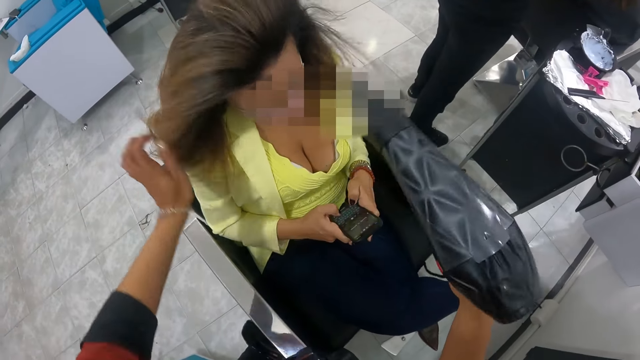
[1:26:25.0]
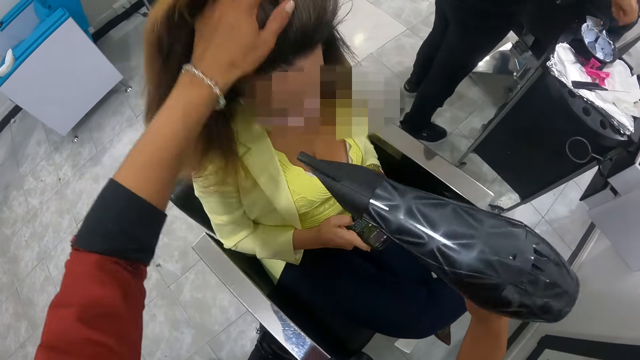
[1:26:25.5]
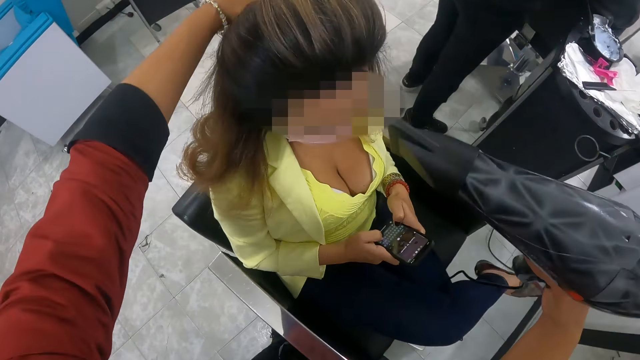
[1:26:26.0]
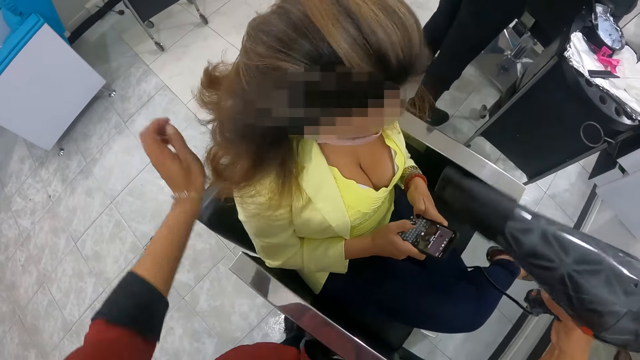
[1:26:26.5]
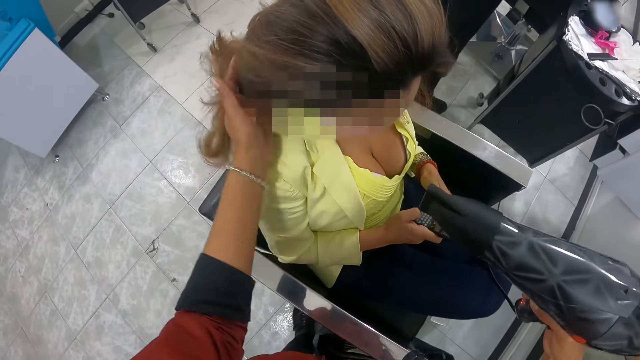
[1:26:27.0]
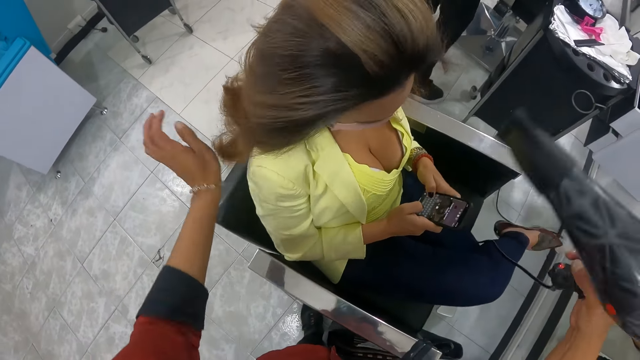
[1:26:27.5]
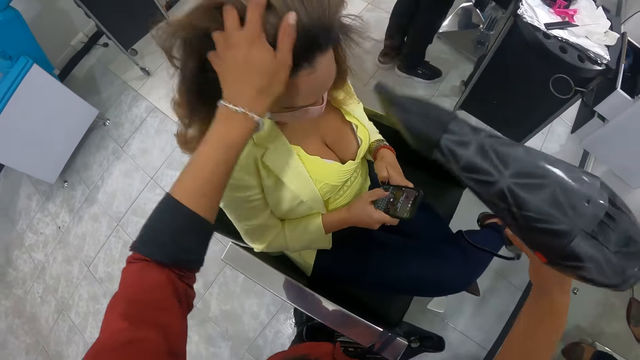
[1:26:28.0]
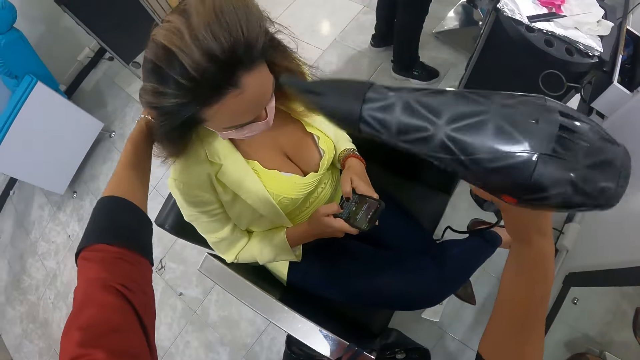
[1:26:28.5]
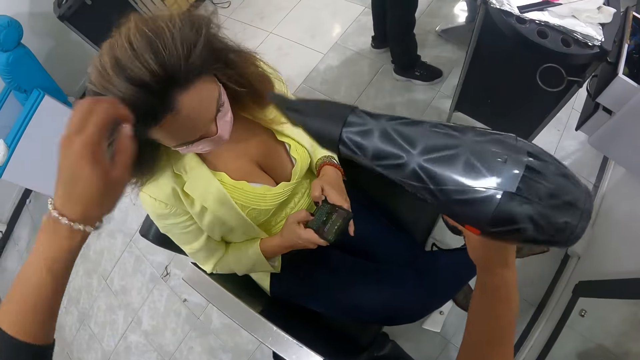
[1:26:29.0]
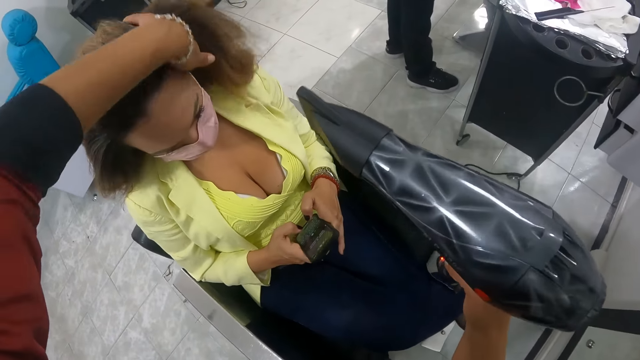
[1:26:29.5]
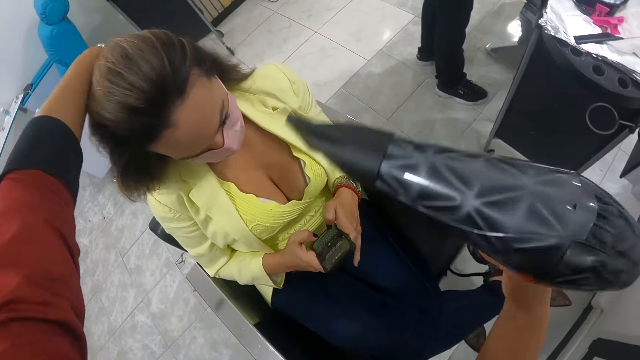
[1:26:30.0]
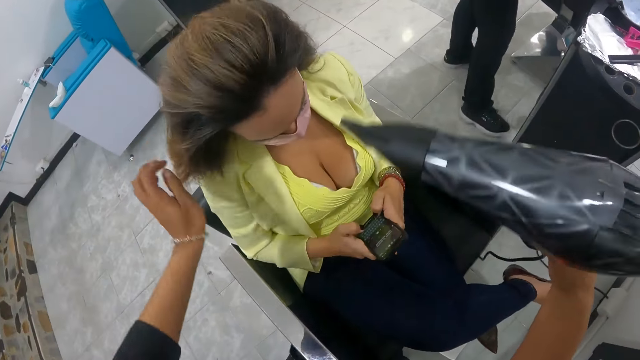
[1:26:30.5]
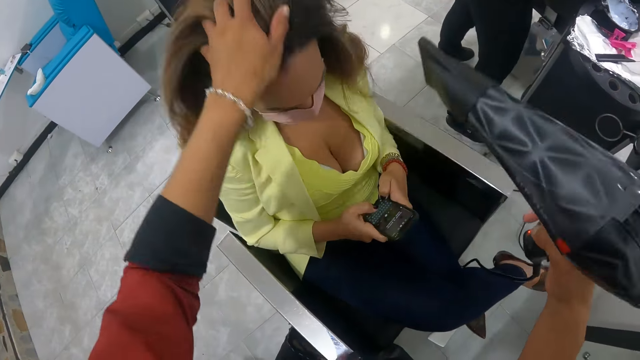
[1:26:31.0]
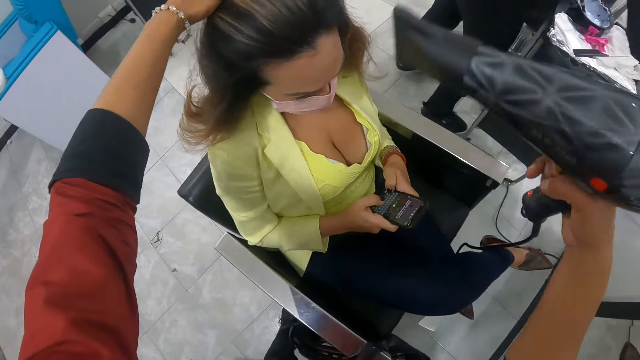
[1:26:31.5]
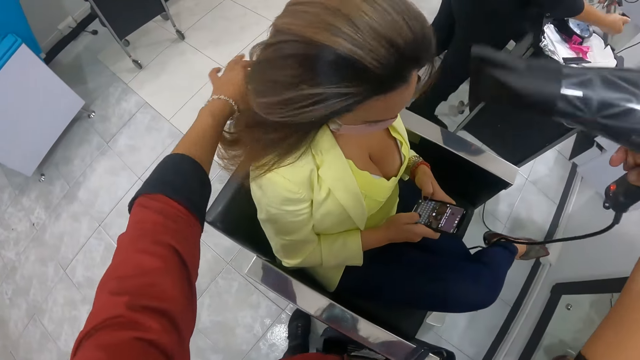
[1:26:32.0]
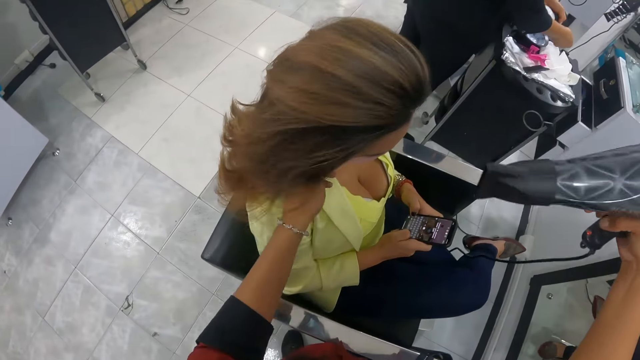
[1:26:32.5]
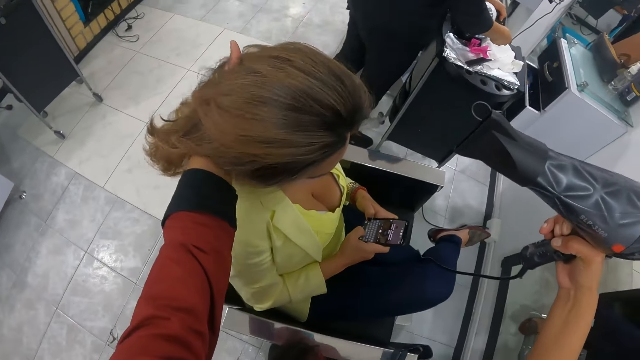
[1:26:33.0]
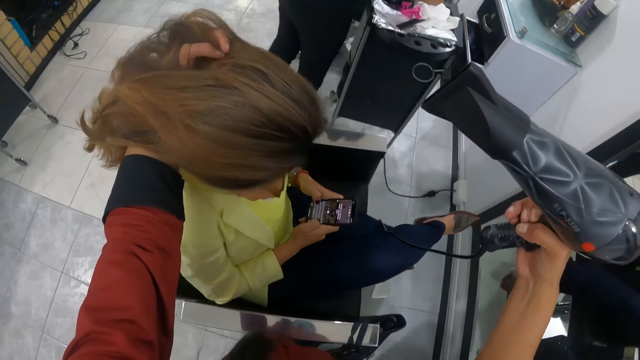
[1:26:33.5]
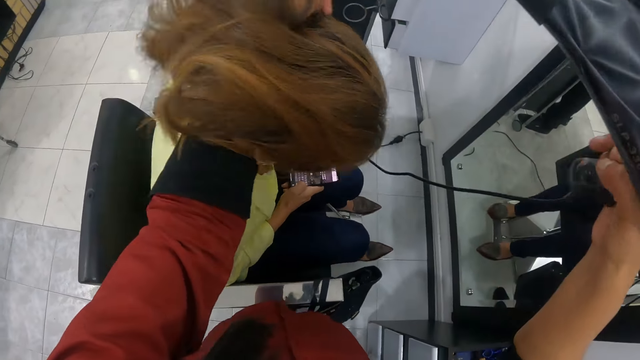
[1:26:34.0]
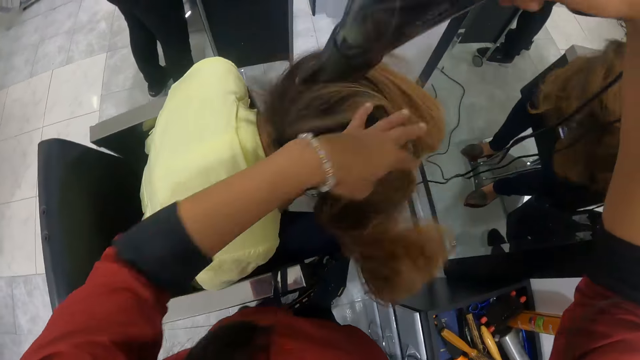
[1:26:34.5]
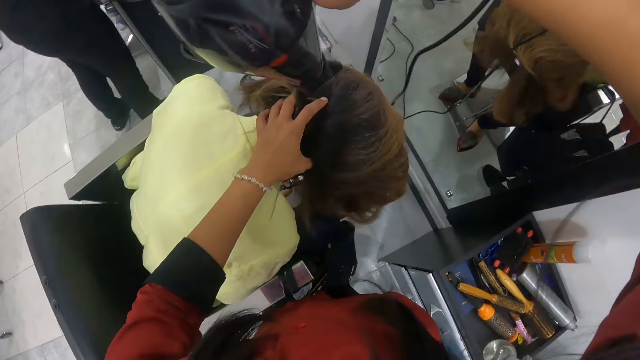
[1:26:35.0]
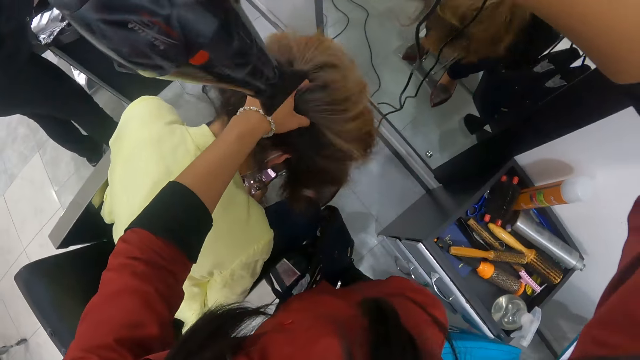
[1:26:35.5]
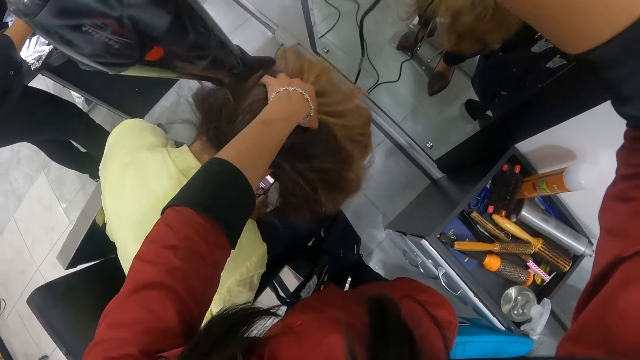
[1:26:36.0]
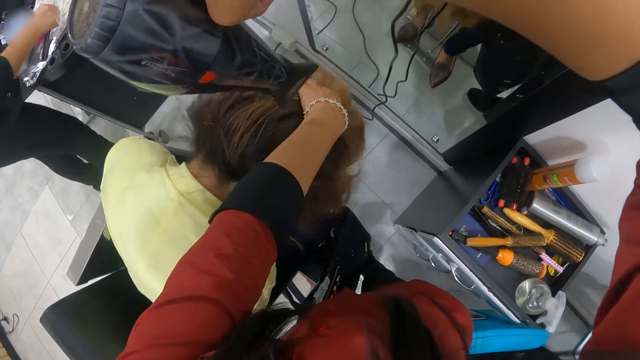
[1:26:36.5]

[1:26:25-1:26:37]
The camera wearer blows a woman's hair with a blow dryer or hand dryer. Another woman drops a brush on a bowl. The camera wearer touches the first woman's hair. She touches it repeatedly. The first woman types. The other woman adds something in the bowl. The camera wearer bends the first woman's head with her left hand and touches the woman's hair. She dries the back of the woman's hair with the hand dryer in her right hand.

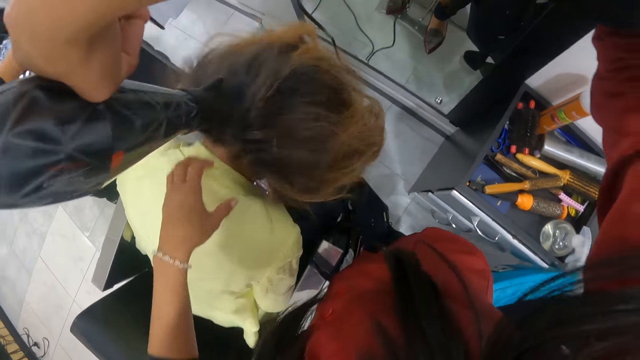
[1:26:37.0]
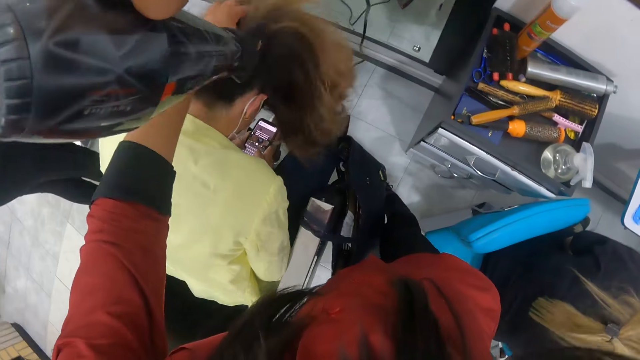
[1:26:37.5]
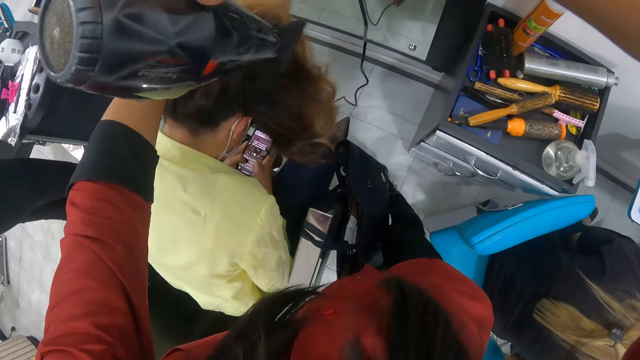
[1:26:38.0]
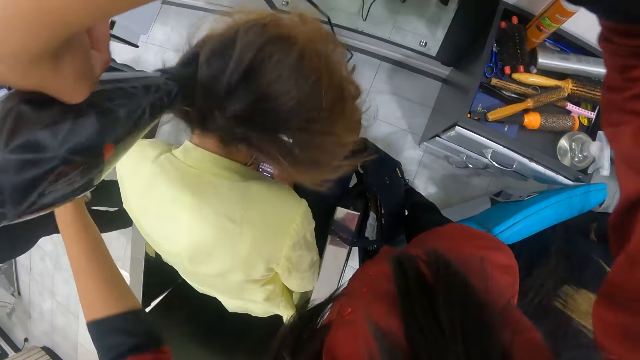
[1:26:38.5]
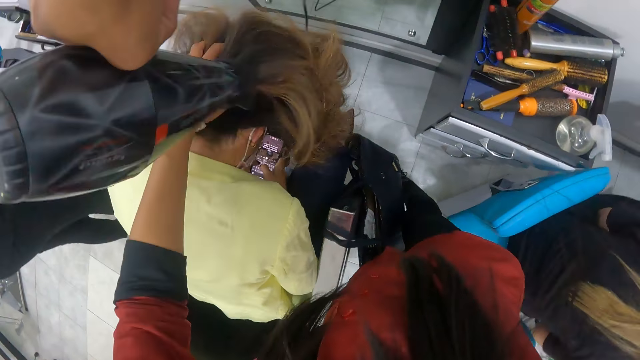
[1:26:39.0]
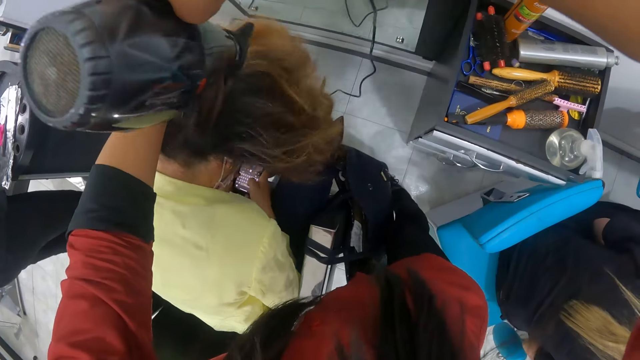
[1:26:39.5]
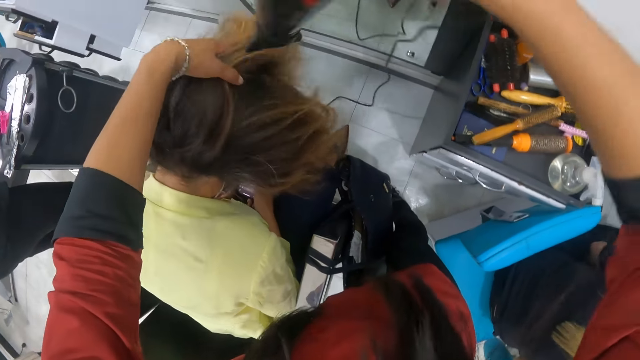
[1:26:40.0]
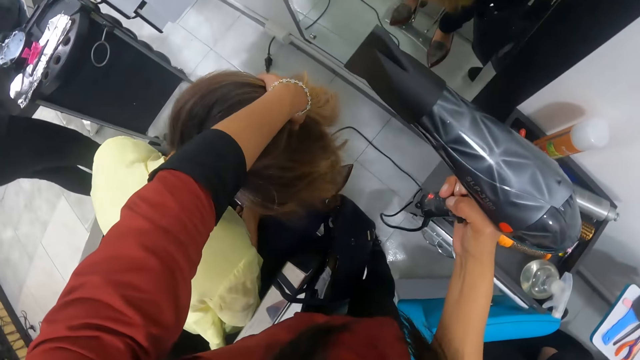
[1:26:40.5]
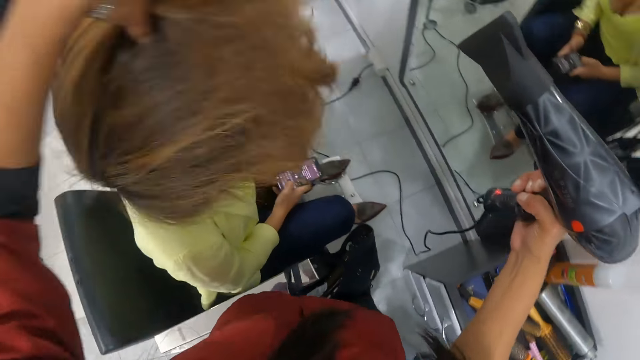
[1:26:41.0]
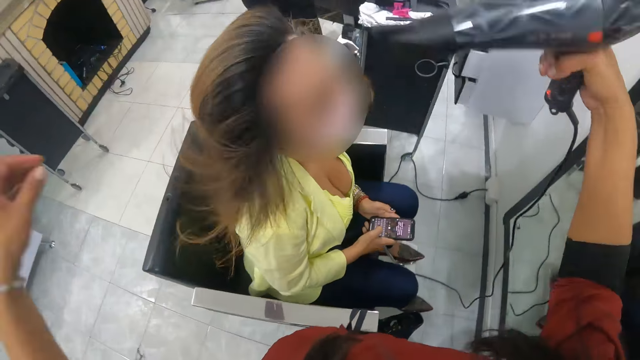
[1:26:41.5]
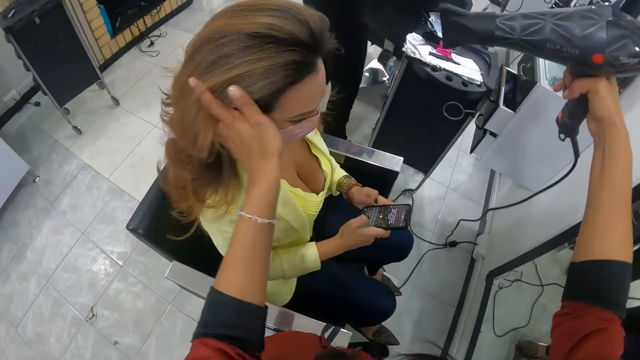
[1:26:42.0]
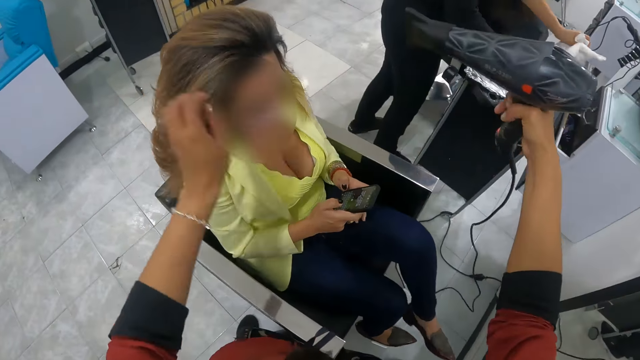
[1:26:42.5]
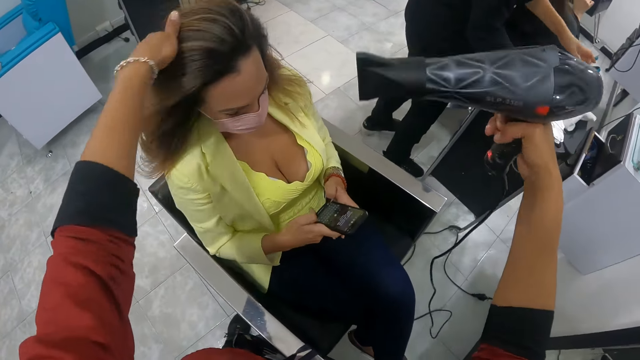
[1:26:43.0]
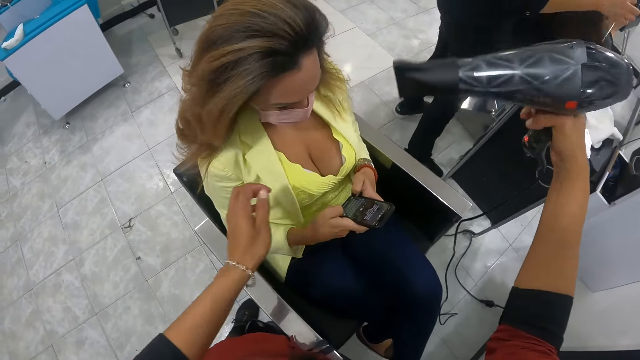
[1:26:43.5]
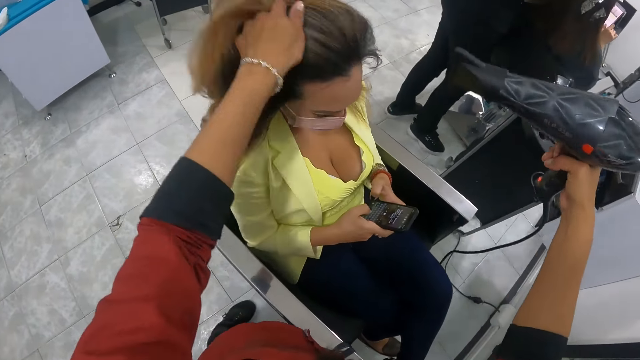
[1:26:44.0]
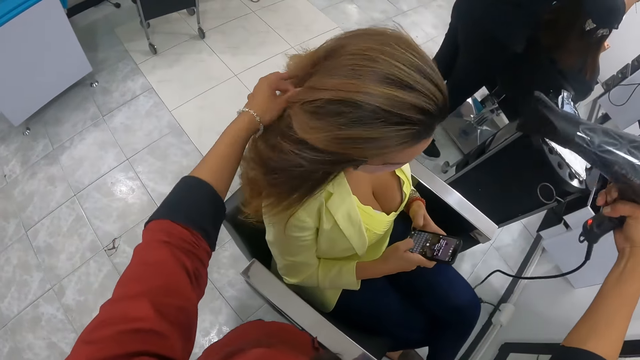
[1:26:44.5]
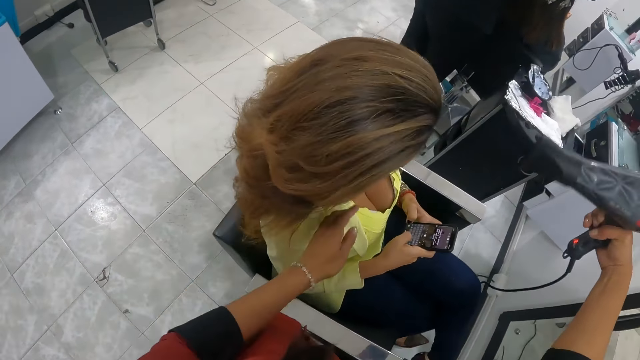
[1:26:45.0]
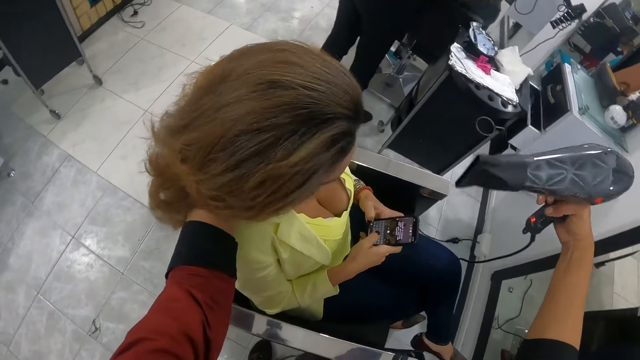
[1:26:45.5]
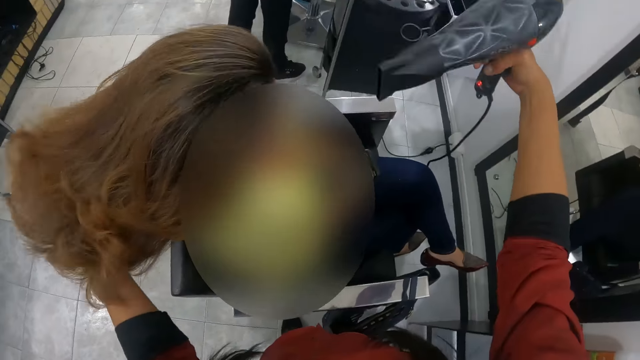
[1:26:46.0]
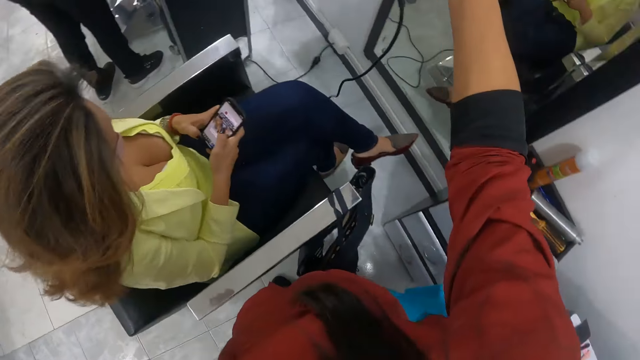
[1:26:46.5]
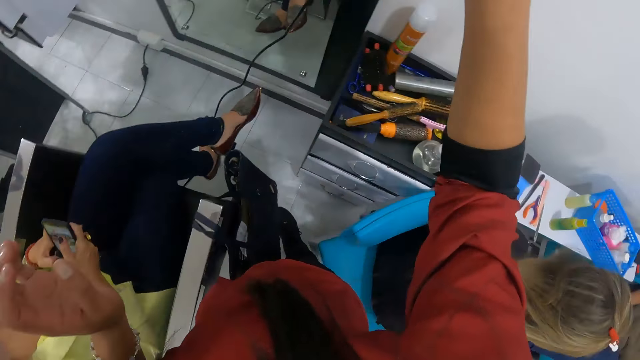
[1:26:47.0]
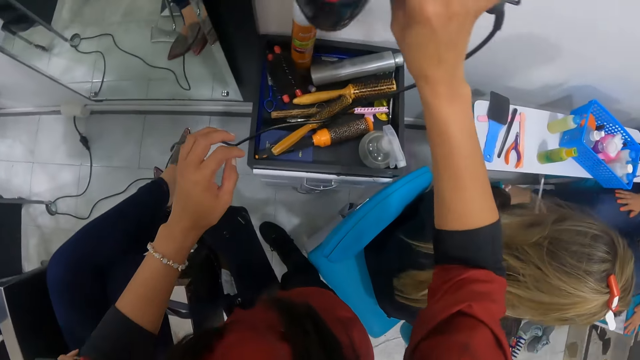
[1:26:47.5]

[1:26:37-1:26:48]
The camera wearer touches a woman's hair. The woman types and sits up straight in the chair. The camera wearer blows the woman's hair with a blow dryer. Another woman drops a towel on a surface. The camera wearer touches the first woman's hair.
